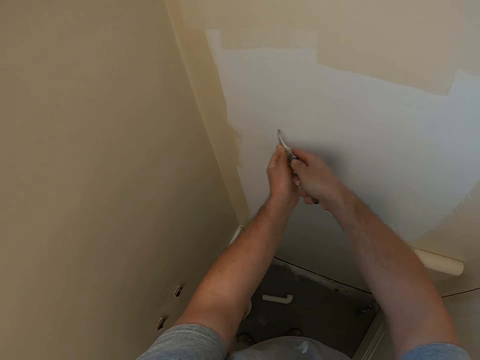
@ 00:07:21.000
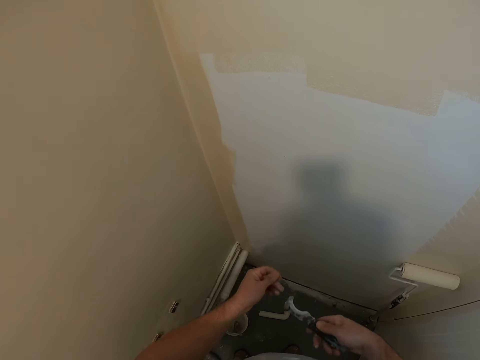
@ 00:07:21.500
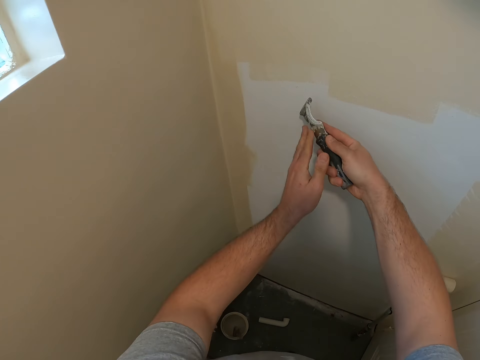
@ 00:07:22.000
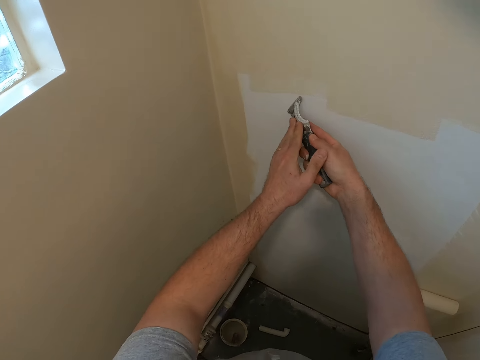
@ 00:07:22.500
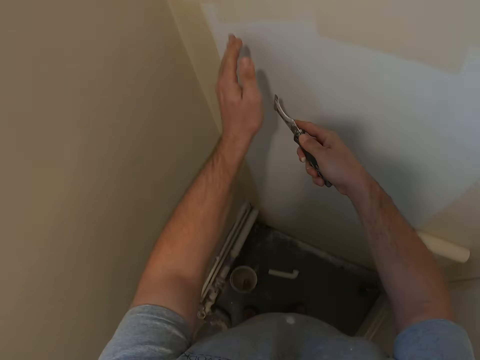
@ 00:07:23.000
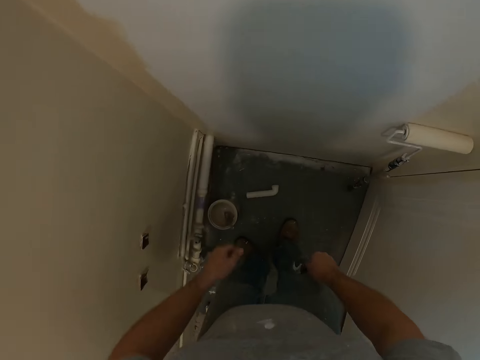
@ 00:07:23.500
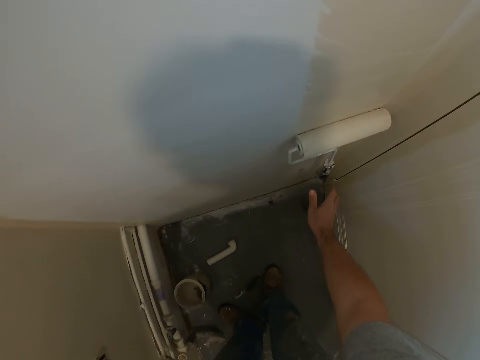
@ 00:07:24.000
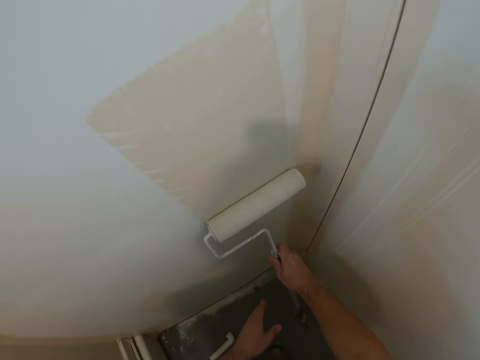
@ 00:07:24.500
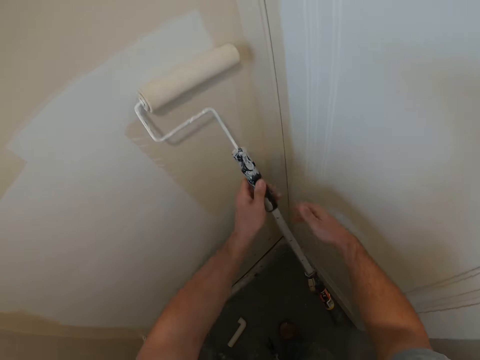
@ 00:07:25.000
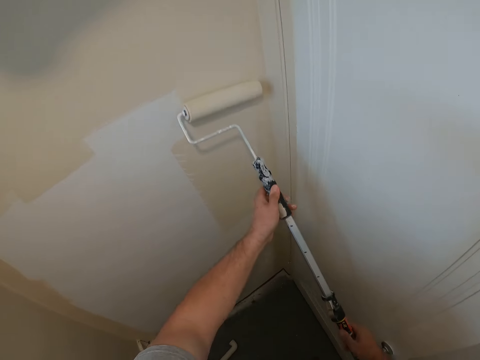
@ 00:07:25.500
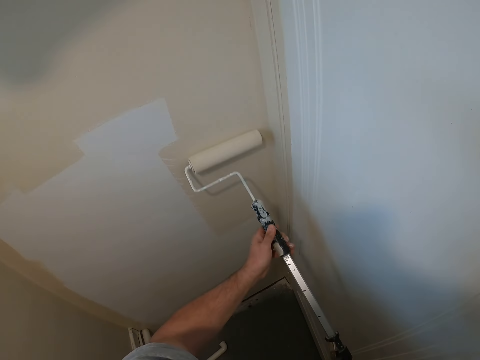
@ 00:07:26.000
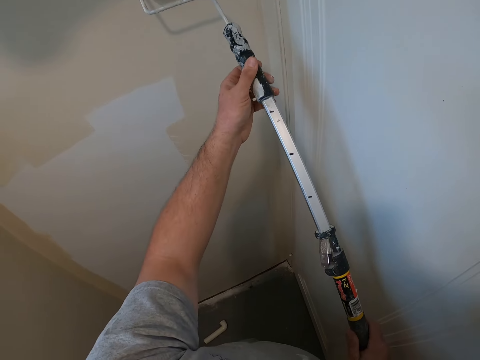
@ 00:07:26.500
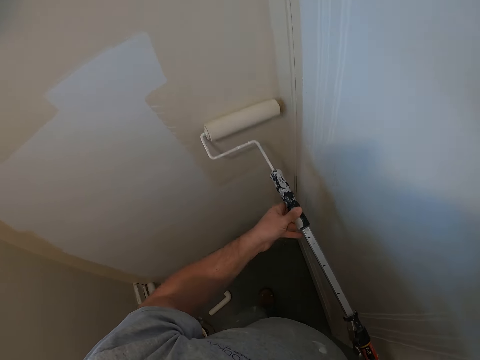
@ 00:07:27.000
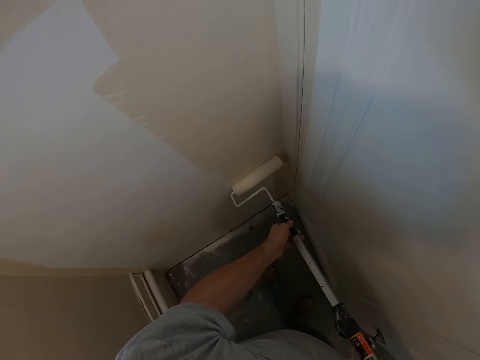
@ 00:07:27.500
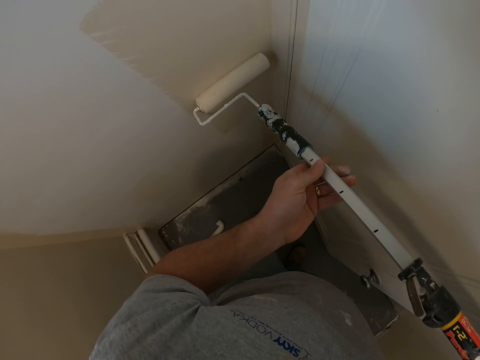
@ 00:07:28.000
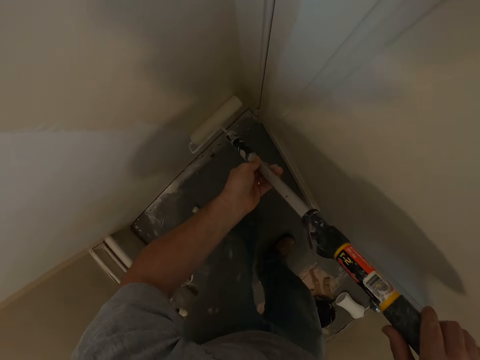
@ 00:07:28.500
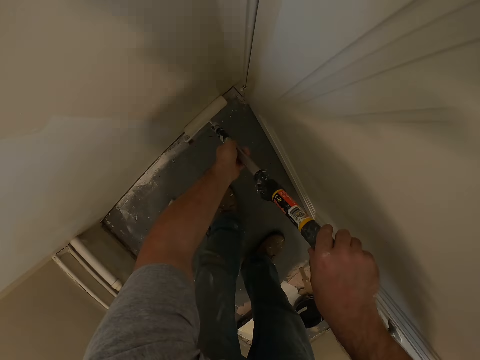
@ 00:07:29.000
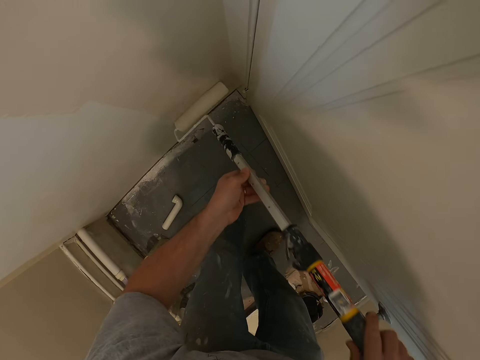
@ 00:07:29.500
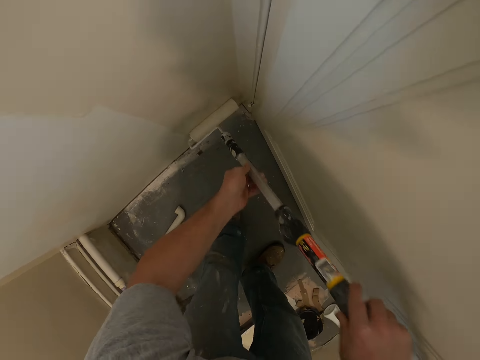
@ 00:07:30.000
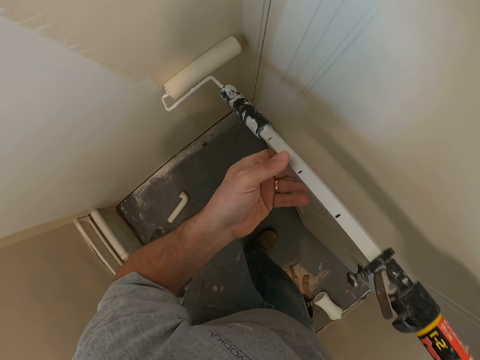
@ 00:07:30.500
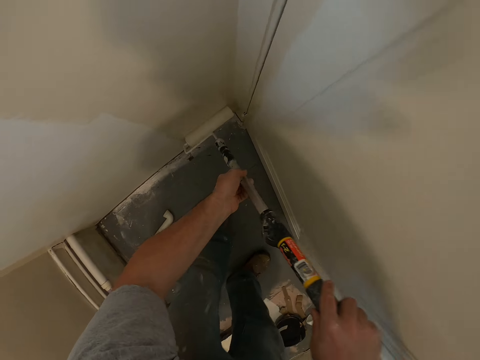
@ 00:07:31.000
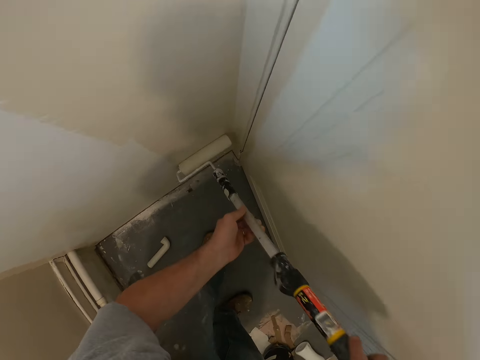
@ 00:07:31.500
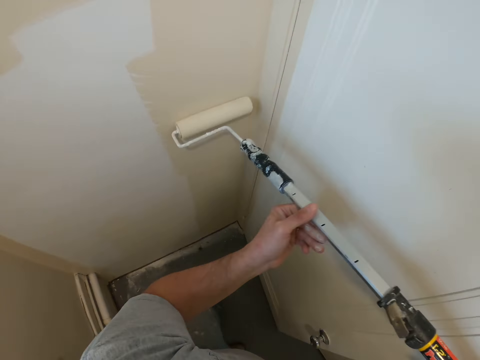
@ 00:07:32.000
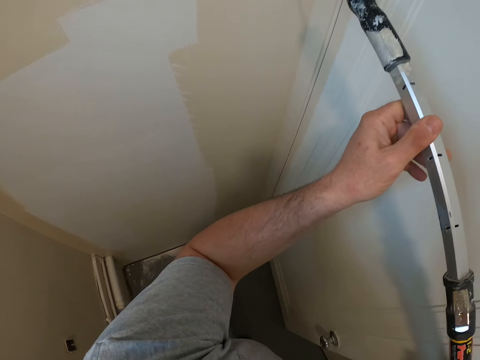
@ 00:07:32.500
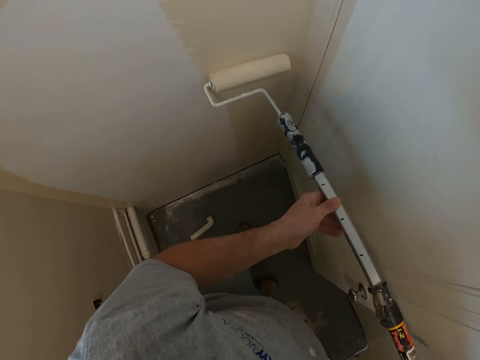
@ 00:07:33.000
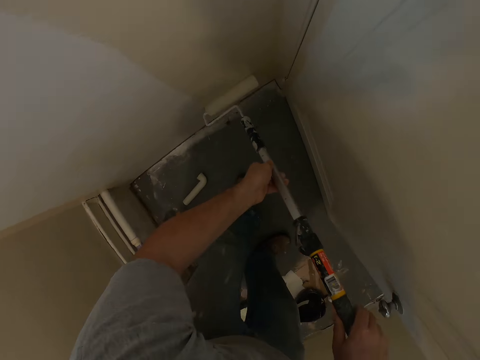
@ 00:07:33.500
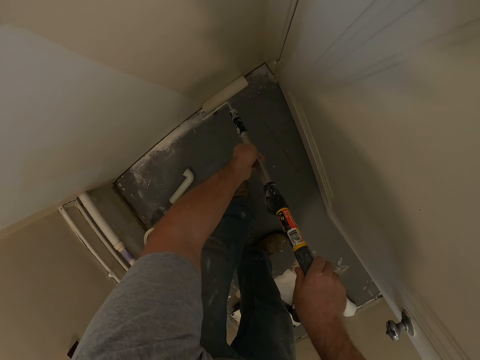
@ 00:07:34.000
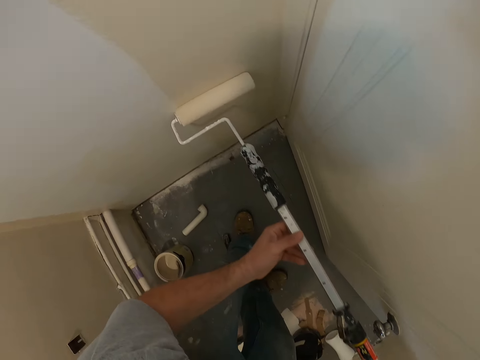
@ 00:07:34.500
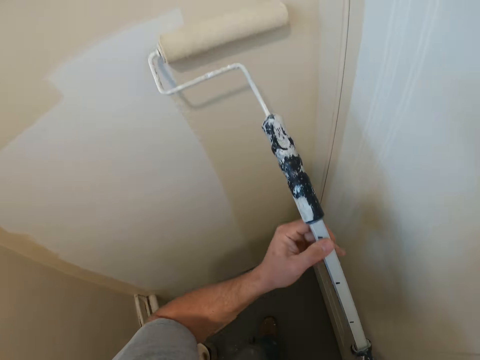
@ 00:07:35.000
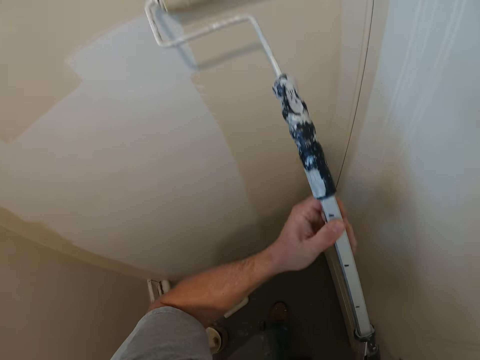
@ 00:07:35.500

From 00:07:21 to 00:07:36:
The camera wearer drops the wall scraping tool on the ground. They pick up the brush. They paint the wall with the paint roller or brush.

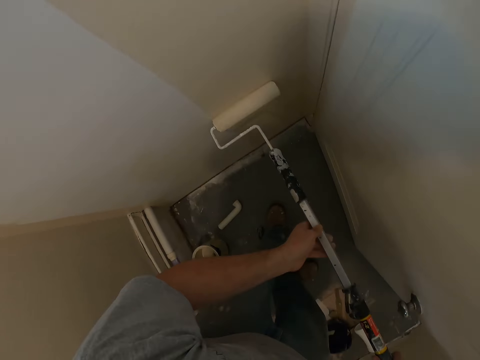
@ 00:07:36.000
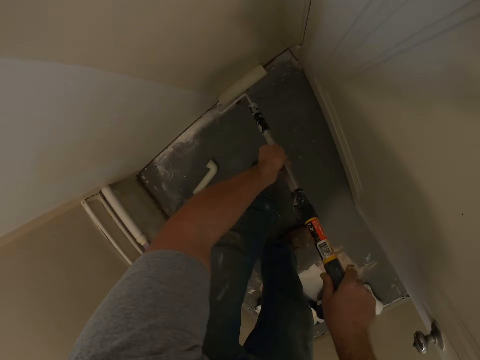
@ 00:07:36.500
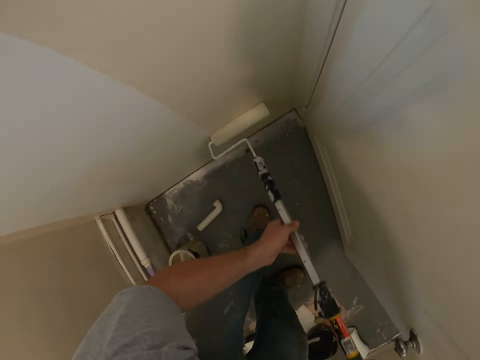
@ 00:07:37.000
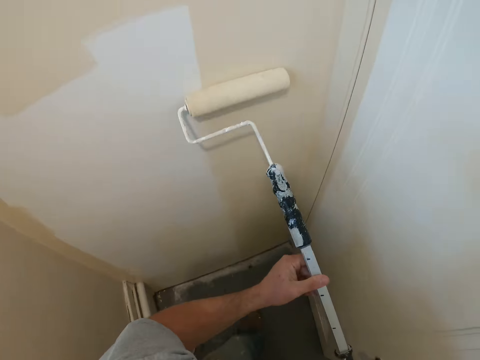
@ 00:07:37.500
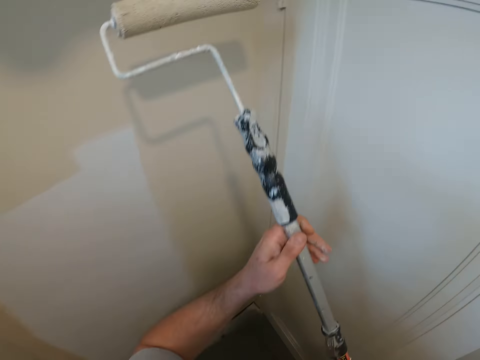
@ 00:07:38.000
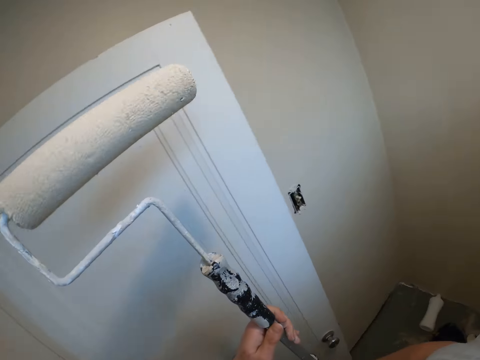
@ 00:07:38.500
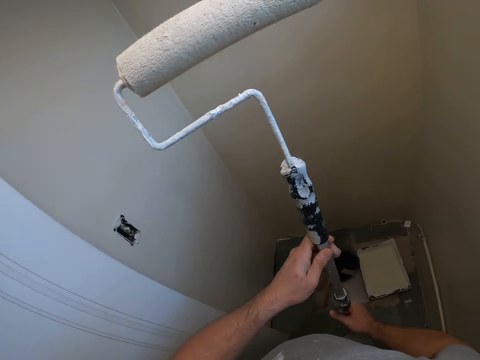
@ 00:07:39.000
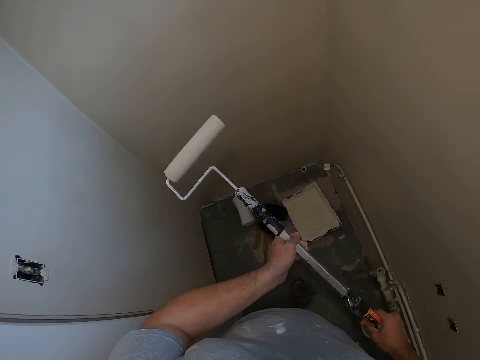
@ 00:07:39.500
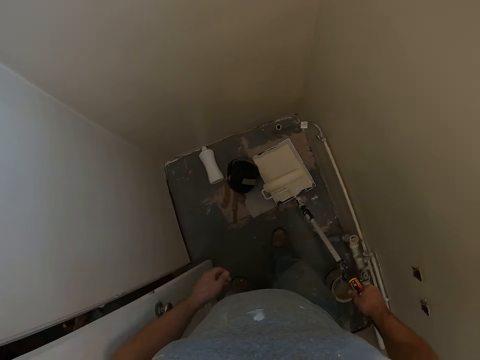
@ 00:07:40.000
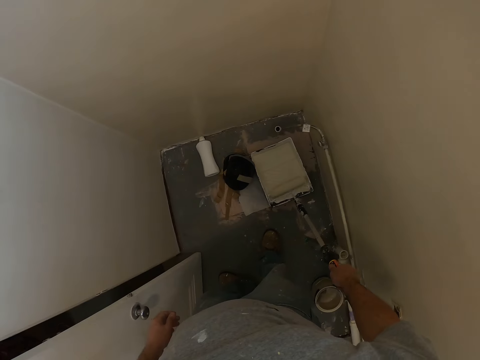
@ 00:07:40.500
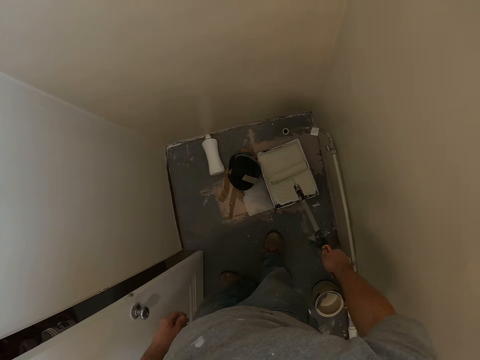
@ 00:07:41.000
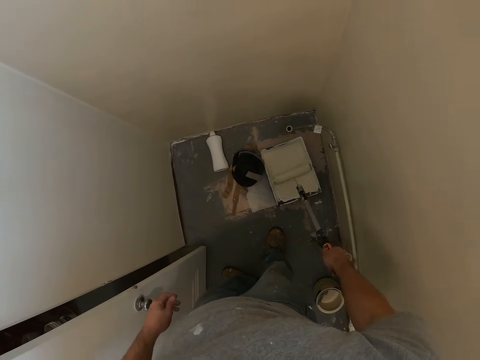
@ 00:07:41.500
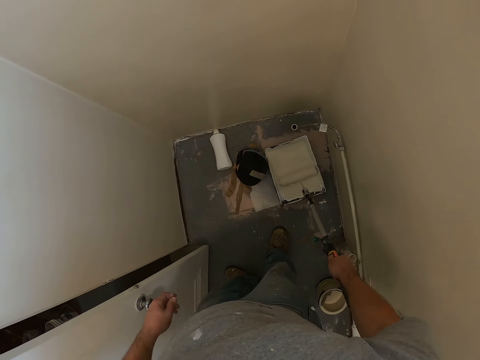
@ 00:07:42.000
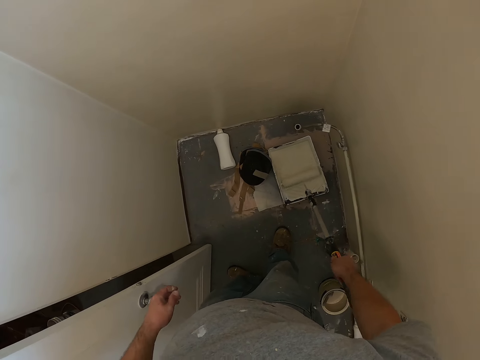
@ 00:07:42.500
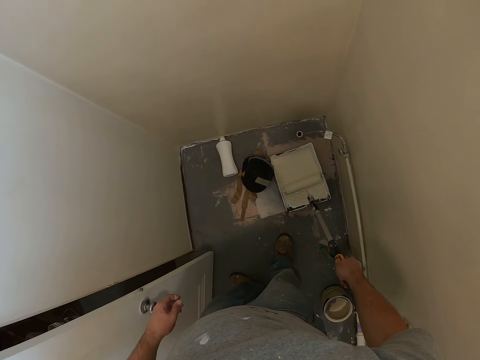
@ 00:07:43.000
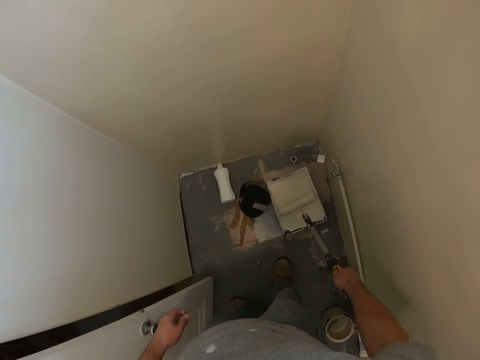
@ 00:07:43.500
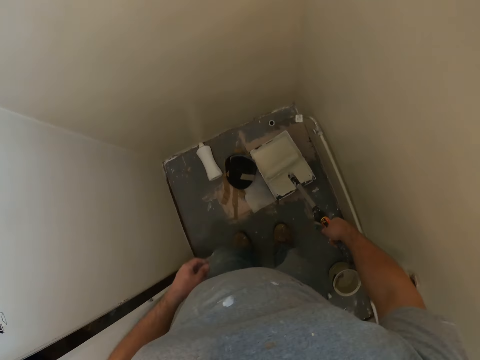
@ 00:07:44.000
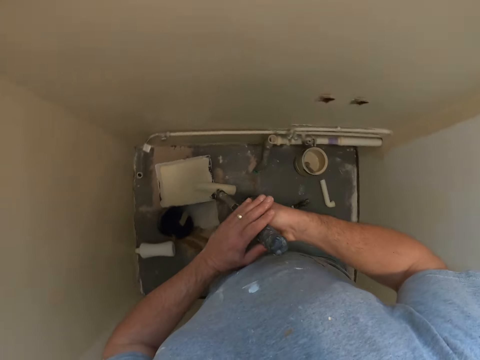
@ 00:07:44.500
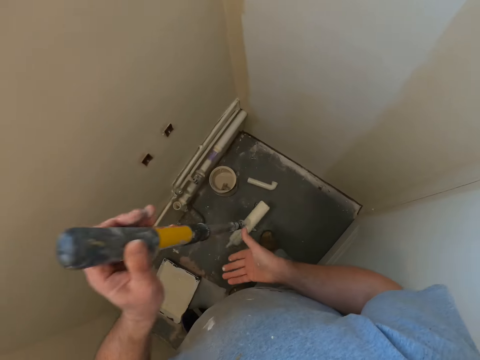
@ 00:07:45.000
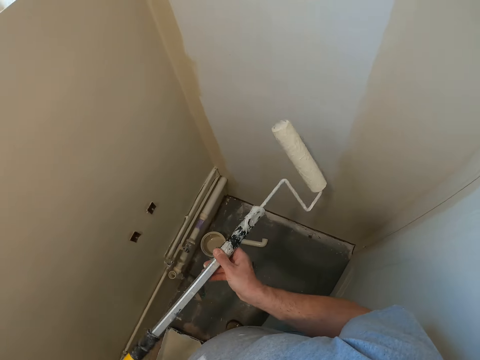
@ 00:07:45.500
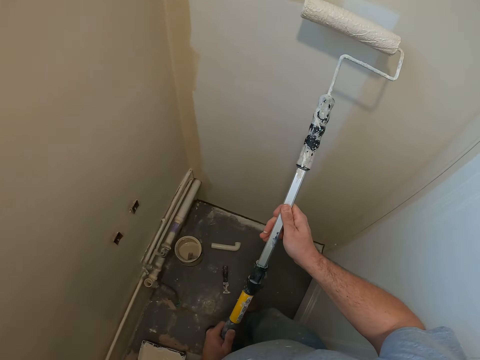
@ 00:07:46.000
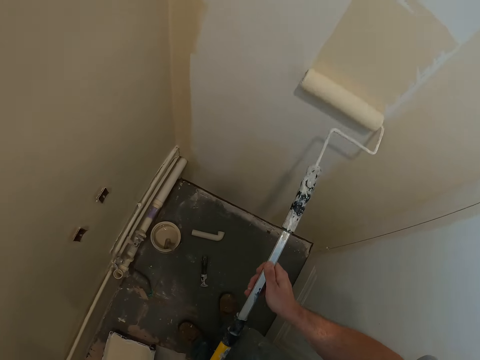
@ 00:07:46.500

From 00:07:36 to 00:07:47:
The camera wearer dips the paint brush into a paint tray. They paint the wall with a paint roller.
